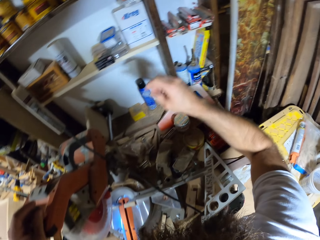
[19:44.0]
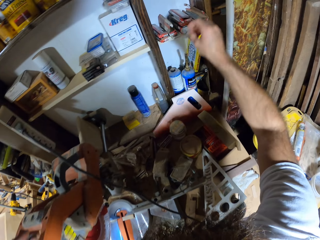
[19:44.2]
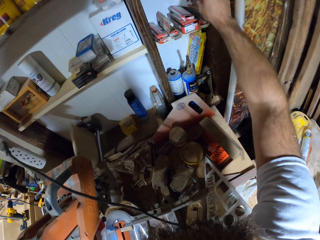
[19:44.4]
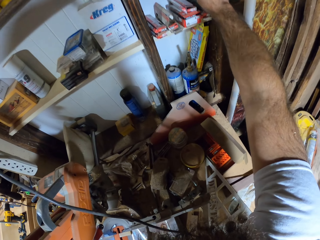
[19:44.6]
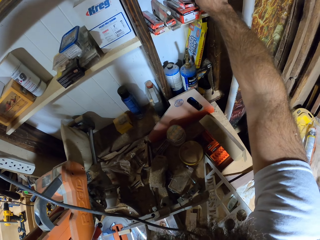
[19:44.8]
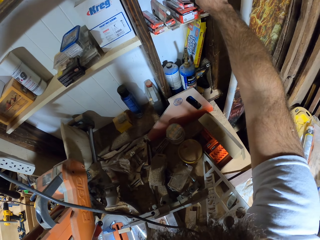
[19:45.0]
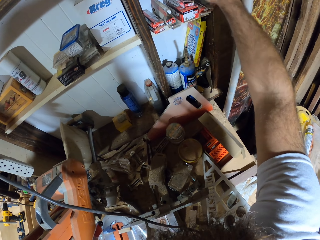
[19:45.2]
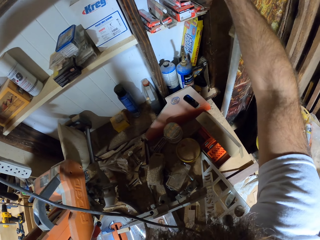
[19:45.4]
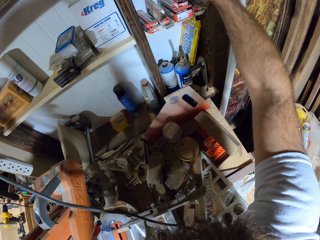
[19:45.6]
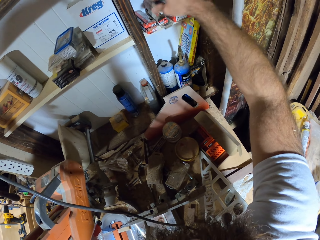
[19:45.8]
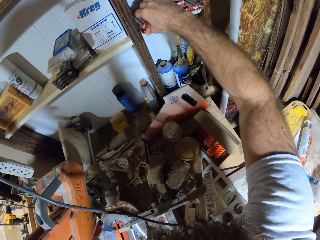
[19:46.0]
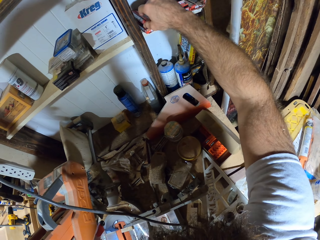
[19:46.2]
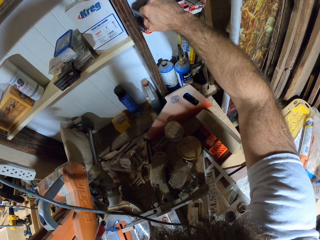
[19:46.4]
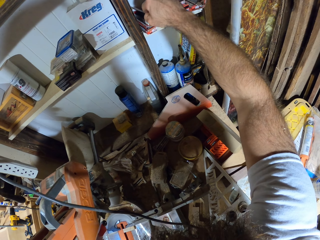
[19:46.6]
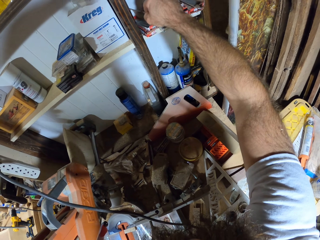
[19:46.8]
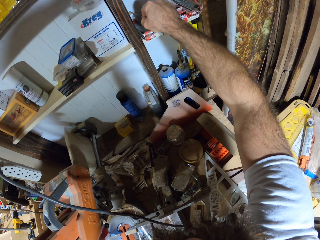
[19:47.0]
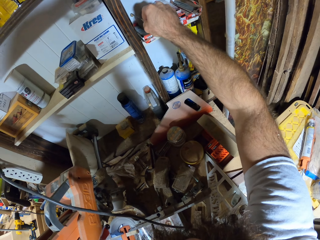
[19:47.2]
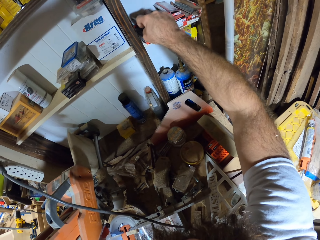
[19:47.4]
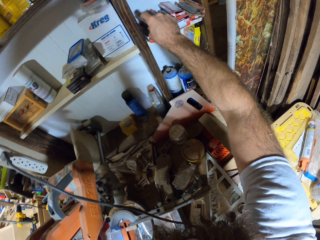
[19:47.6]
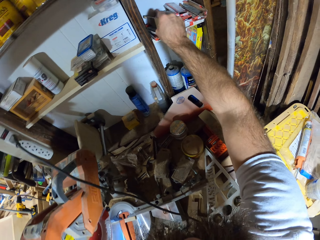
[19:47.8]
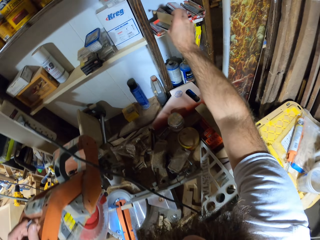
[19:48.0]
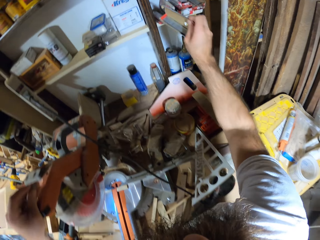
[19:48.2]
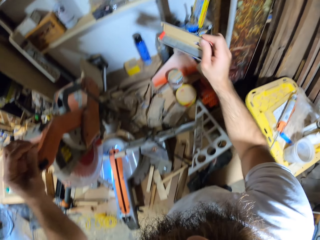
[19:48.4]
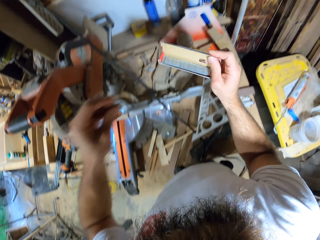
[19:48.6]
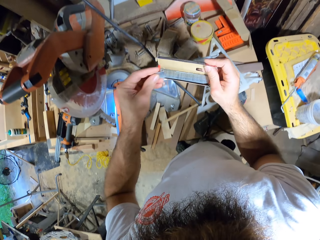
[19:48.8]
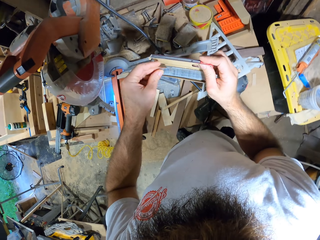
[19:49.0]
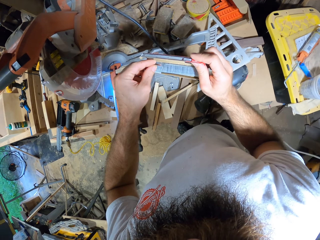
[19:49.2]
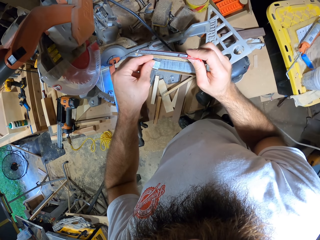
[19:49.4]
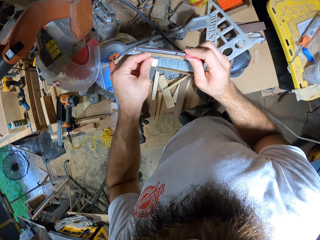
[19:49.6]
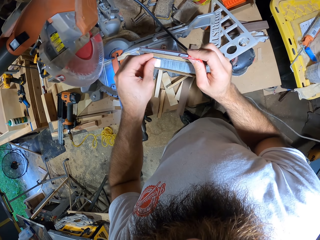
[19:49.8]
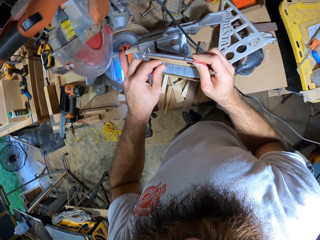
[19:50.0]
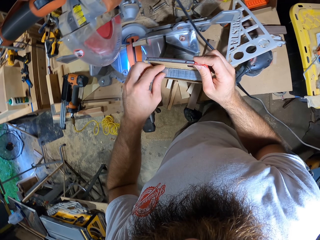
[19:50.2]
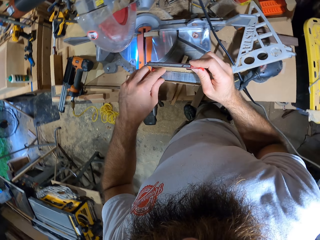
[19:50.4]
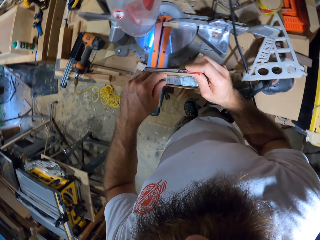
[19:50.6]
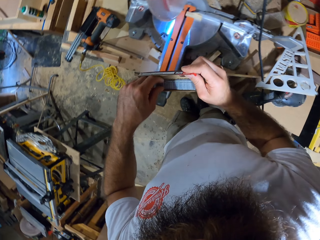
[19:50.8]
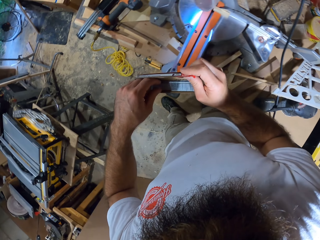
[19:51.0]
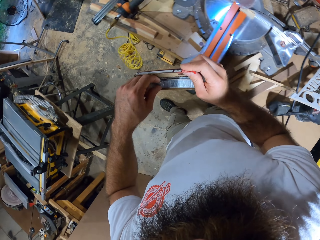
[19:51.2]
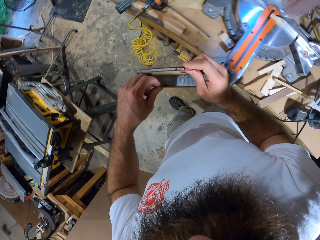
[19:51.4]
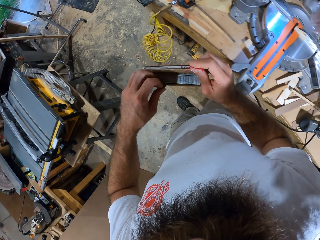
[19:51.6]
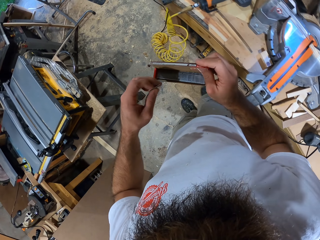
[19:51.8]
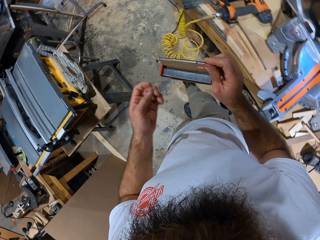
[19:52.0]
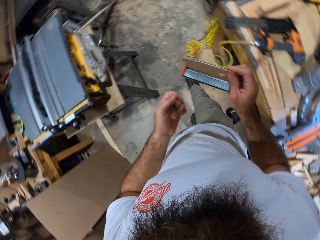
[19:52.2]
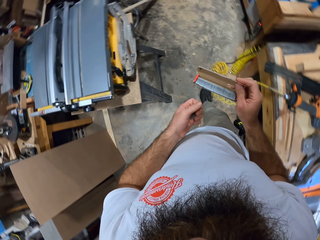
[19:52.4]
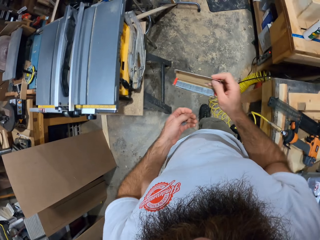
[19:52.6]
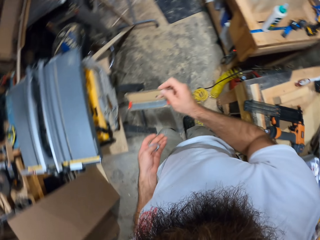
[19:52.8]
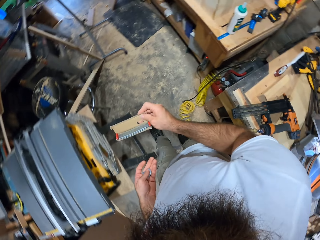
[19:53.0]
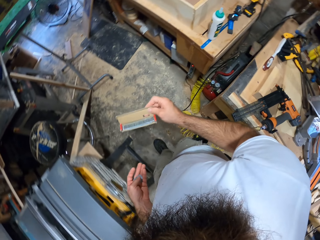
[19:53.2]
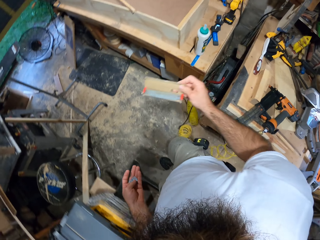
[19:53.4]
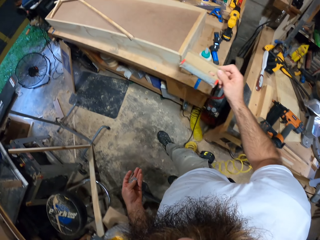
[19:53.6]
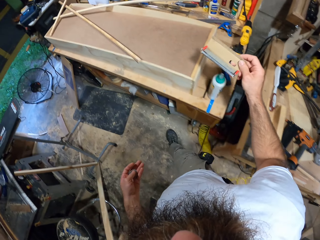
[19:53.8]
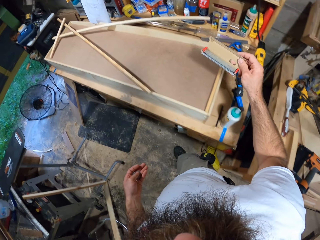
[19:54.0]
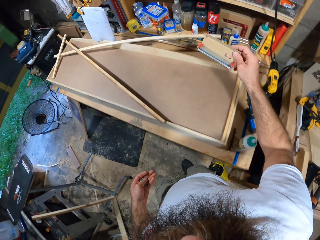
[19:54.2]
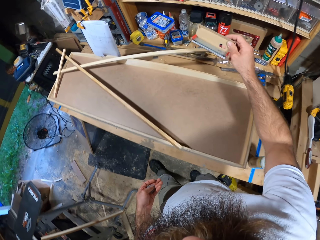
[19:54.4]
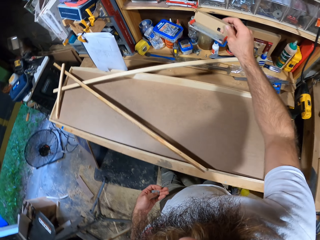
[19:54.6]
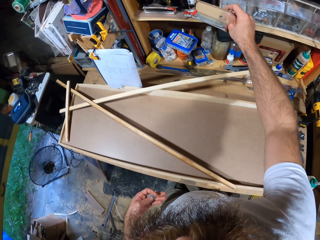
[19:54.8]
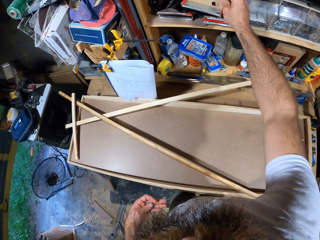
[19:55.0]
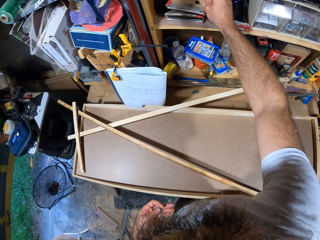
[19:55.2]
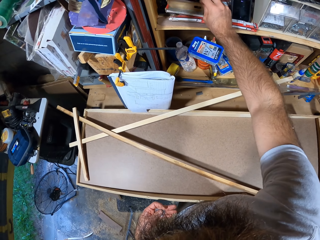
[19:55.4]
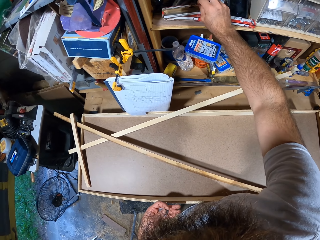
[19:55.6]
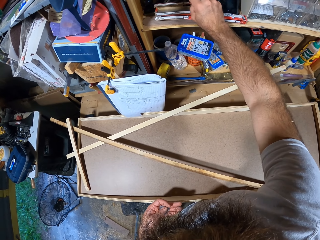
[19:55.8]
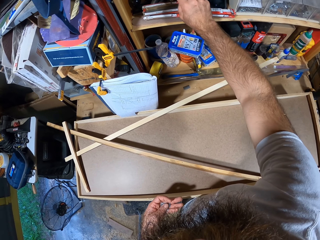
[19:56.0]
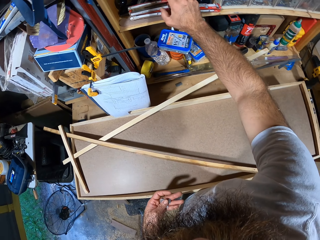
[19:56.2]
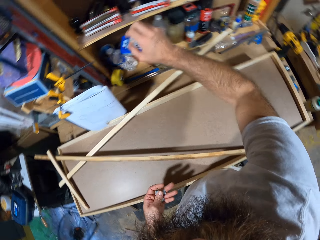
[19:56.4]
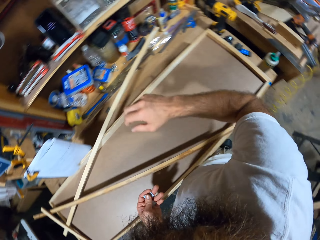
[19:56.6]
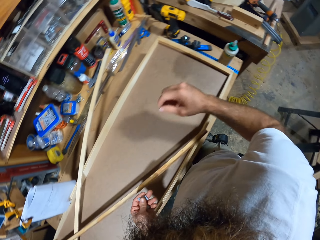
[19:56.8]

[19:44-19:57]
The camera wearer drops the galvanized-finish-nails into the galvanized-finish-nail pack with his right hand. He opens the galvanized-finish-nail pack in the tool rack with his right hand. He removes the galvanized-finish-nail pack from the tool rack with his right hand. He drops the galvanized-finish-nails into the galvanized-finish-nail pack with his left hand. He compares the nails. He removes two galvanized-finish-nails from the galvanized-finish-nail pack with his left hand. He walks away. He drops the galvanized-finish-nail pack in the tool rack with his right hand.

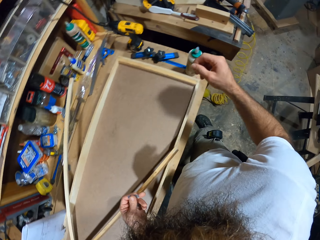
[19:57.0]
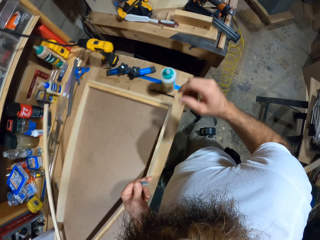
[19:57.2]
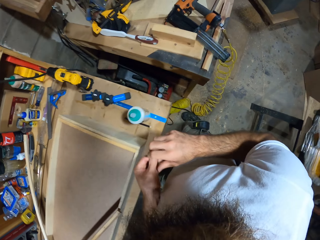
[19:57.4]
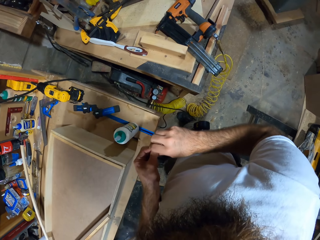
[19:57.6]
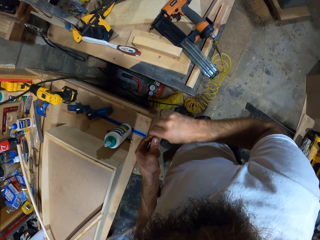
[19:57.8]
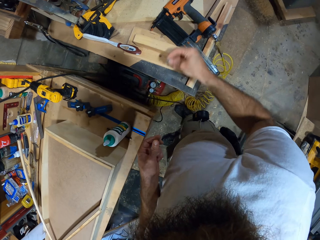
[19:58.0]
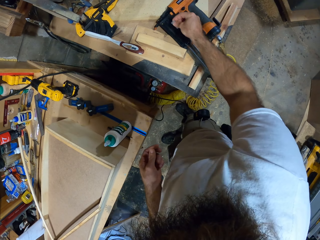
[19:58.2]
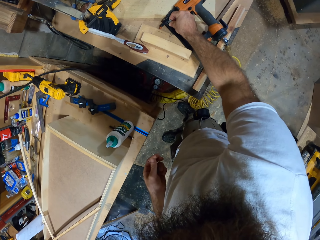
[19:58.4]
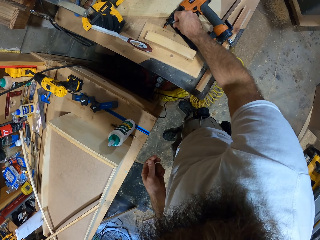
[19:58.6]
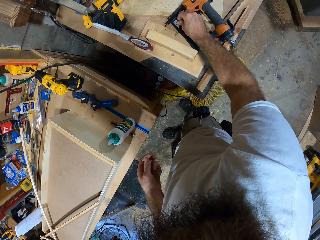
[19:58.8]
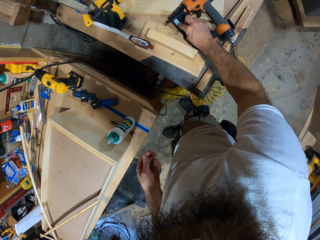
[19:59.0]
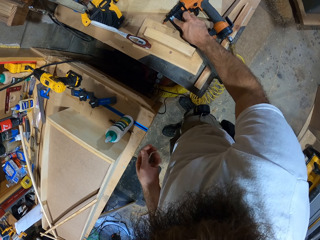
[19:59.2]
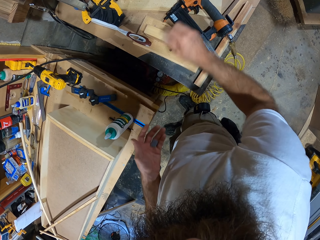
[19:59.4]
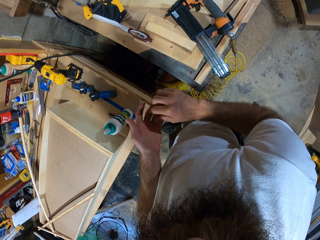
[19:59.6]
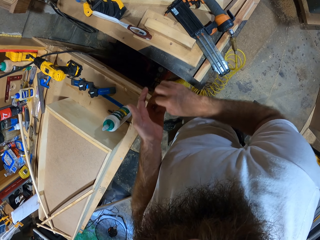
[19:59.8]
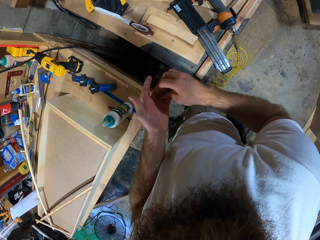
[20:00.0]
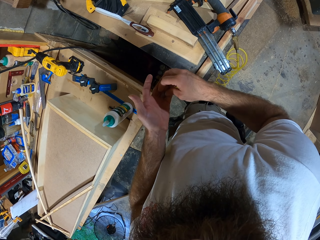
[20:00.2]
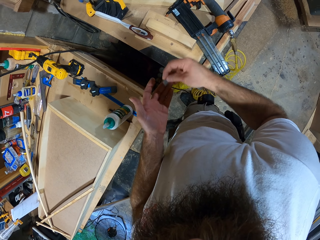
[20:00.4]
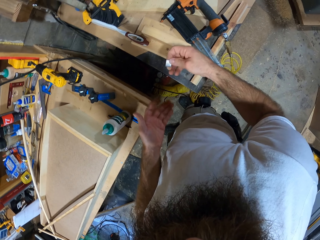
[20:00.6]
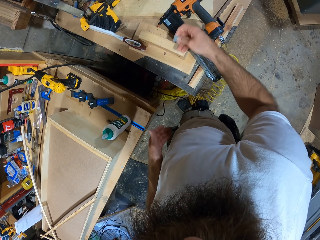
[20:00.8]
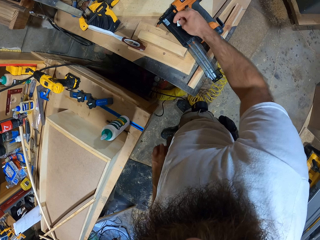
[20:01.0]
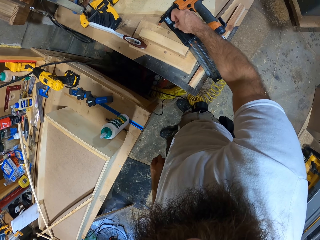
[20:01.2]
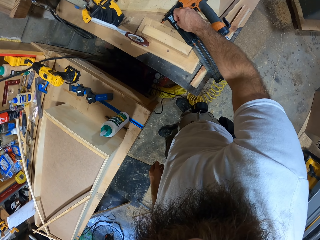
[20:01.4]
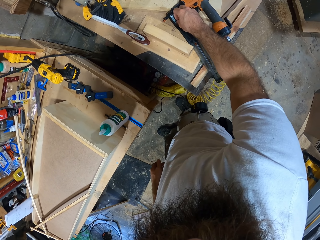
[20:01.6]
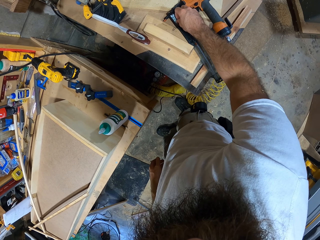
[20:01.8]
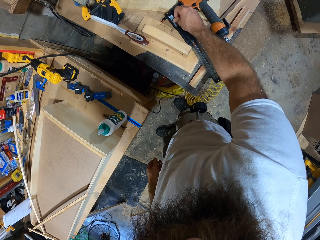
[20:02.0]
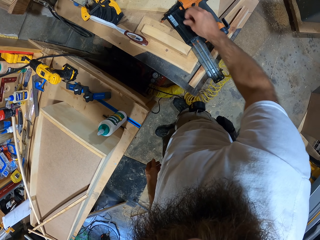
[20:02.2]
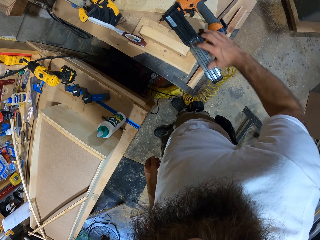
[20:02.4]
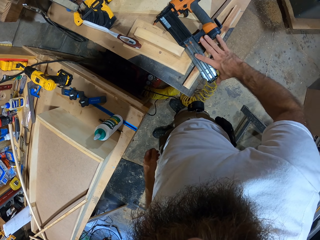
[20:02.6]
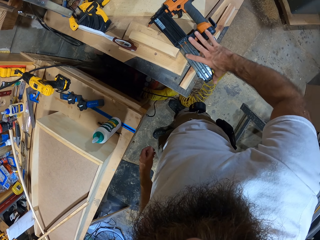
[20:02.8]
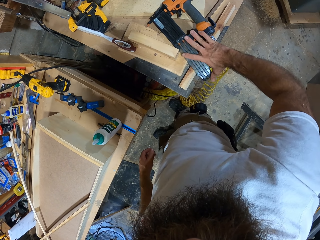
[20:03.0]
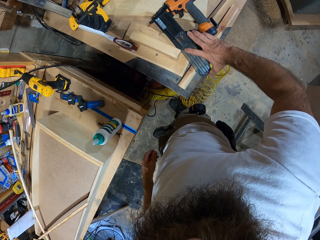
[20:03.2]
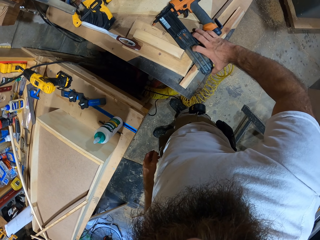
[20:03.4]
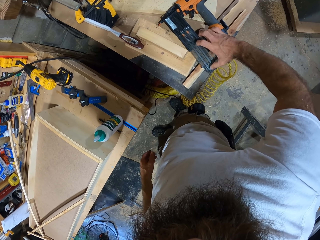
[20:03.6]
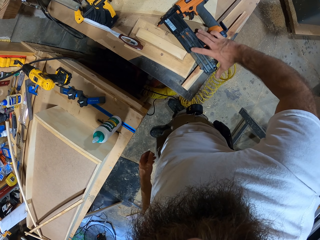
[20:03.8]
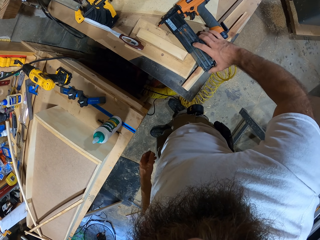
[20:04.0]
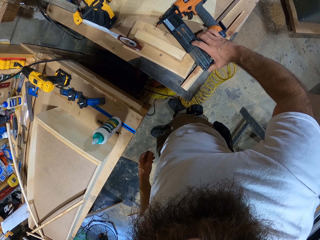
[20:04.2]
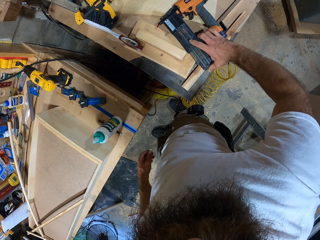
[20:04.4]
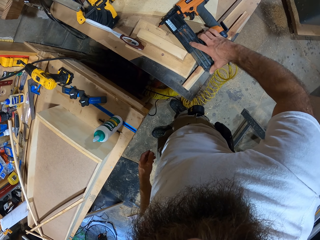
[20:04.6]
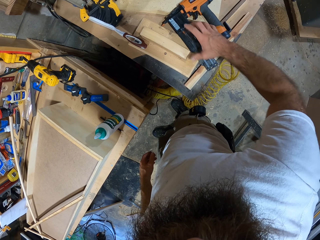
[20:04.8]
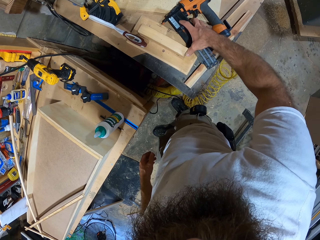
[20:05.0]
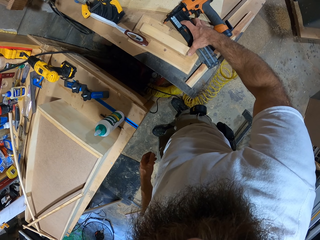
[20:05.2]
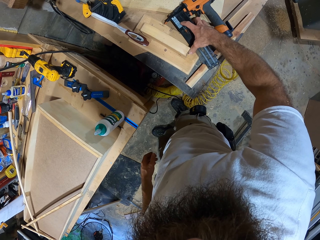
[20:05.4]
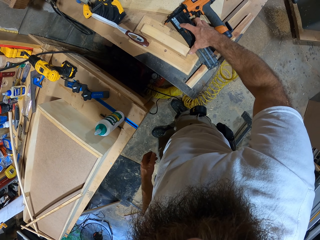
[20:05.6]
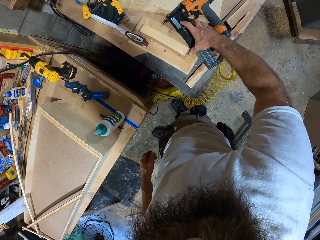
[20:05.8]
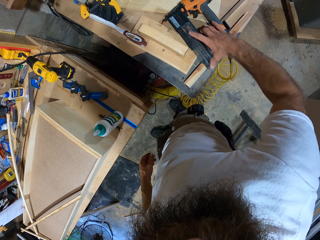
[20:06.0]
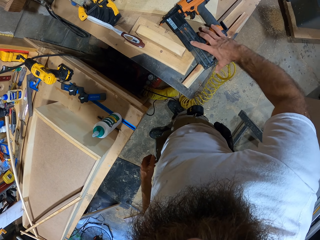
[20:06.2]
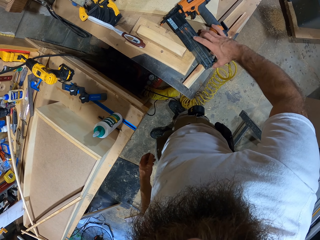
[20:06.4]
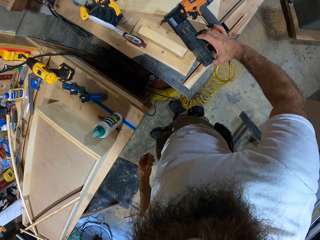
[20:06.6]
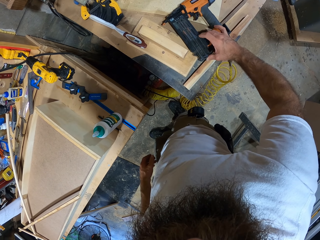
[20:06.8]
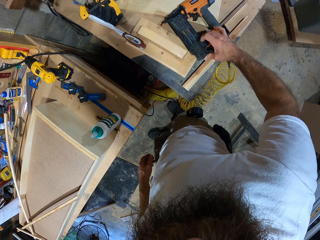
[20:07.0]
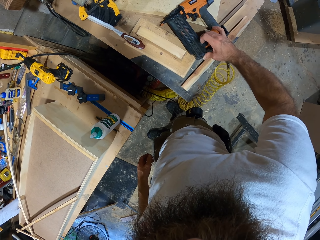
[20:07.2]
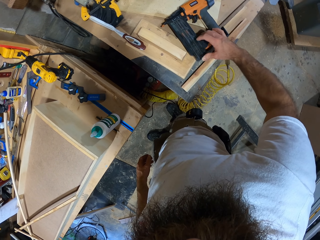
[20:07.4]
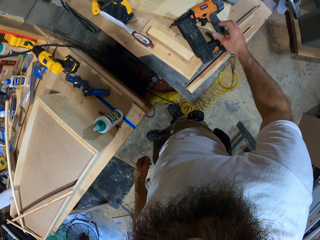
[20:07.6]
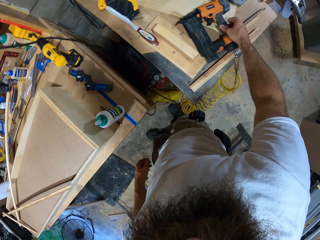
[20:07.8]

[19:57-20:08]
The camera wearer passes the galvanized-finish-nails from his left hand to his right hand. He inserts the galvanized-finish-nails into the magazine of the gauge-finish-nailer with his right hand. He passes the galvanized-finish-nails from his left hand to his right hand. He inserts the galvanized-finish-nails into the gauge-finish-nailer with his right hand. He closes the long nose stapler with his right hand. He slides up the magazine.
